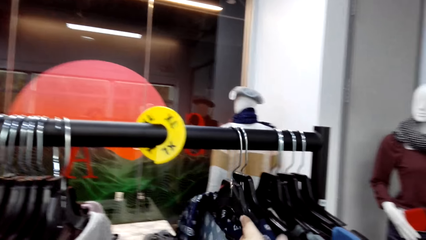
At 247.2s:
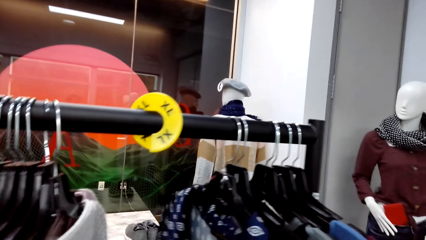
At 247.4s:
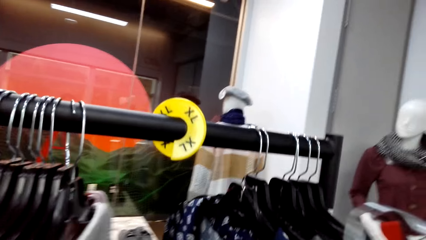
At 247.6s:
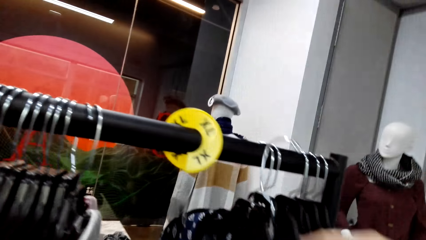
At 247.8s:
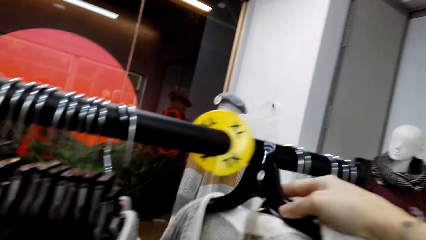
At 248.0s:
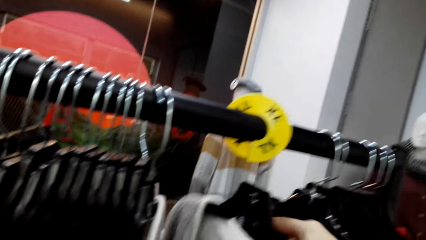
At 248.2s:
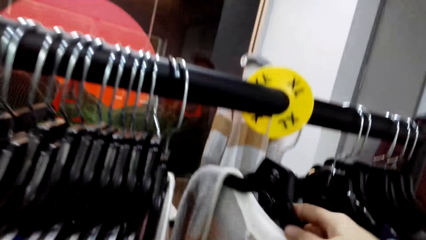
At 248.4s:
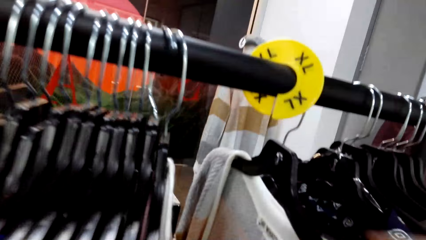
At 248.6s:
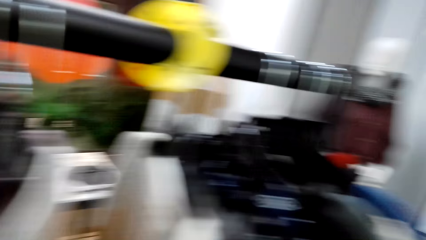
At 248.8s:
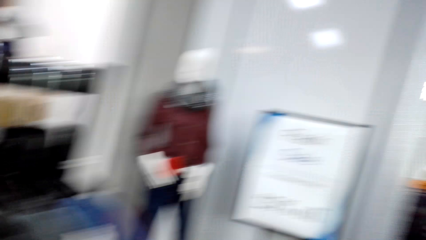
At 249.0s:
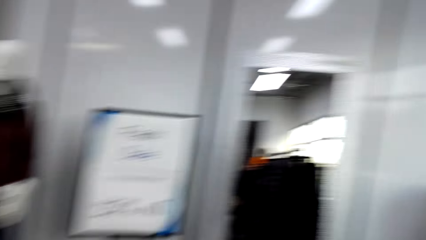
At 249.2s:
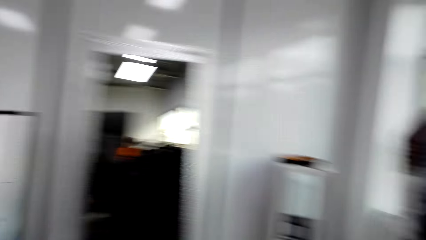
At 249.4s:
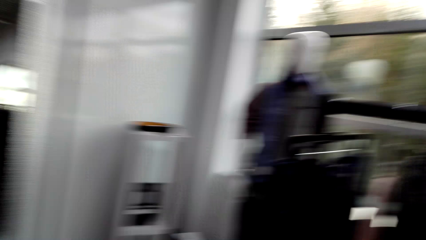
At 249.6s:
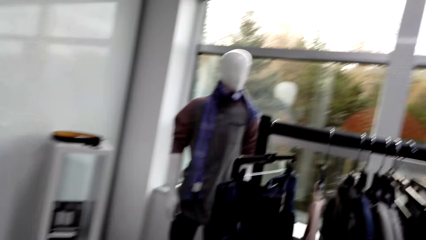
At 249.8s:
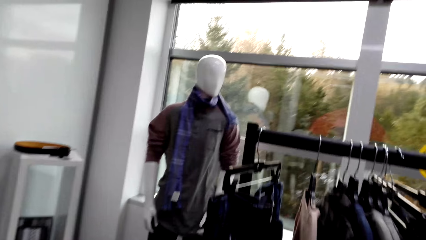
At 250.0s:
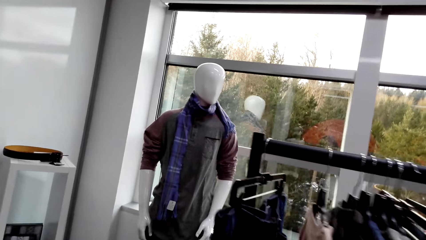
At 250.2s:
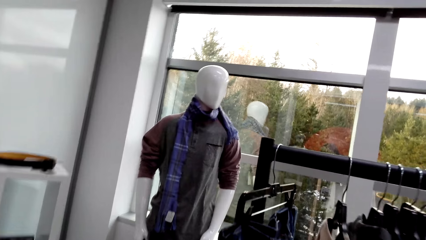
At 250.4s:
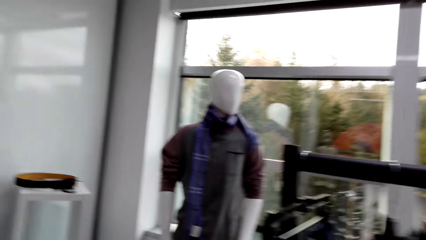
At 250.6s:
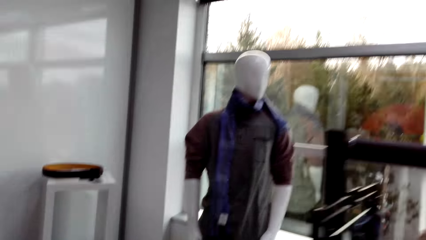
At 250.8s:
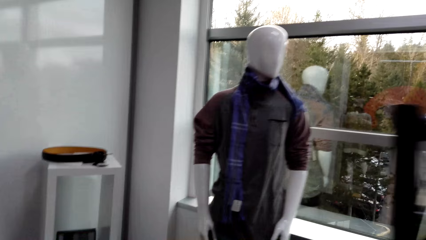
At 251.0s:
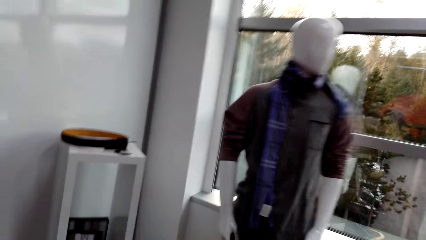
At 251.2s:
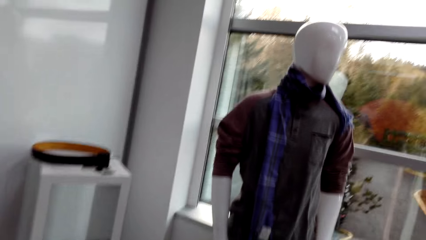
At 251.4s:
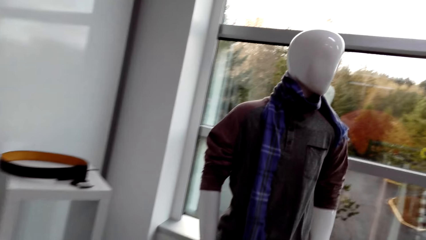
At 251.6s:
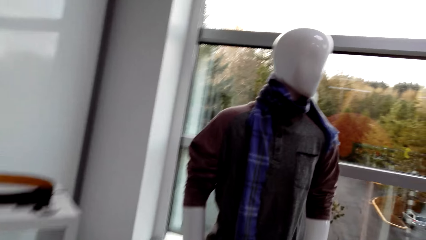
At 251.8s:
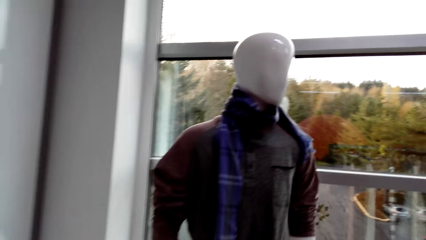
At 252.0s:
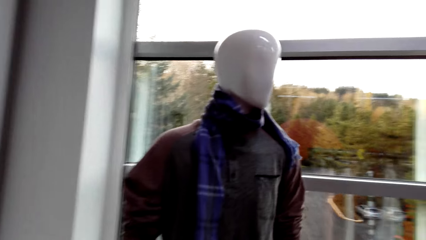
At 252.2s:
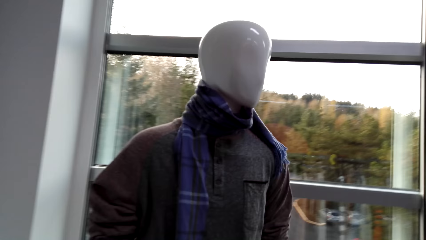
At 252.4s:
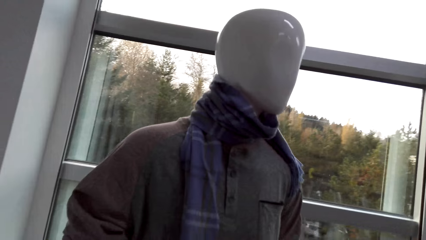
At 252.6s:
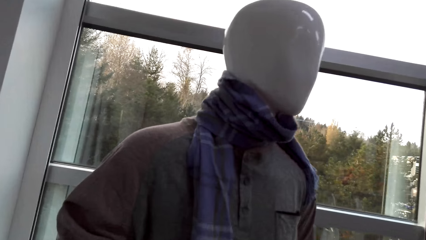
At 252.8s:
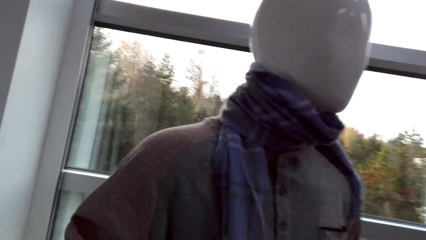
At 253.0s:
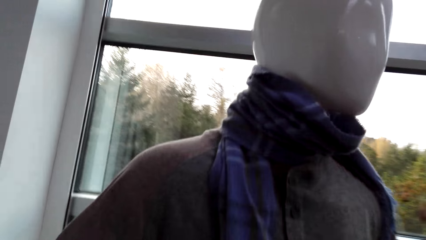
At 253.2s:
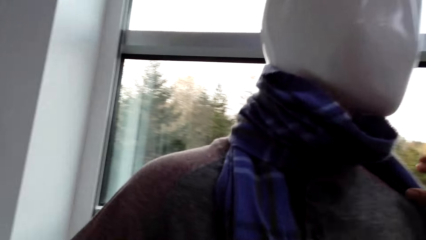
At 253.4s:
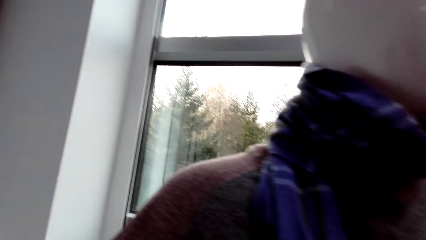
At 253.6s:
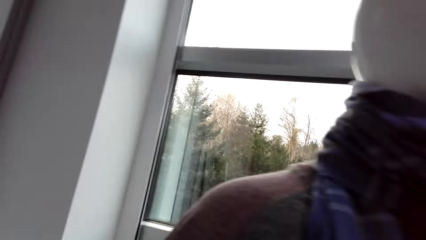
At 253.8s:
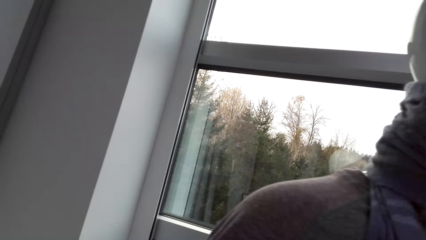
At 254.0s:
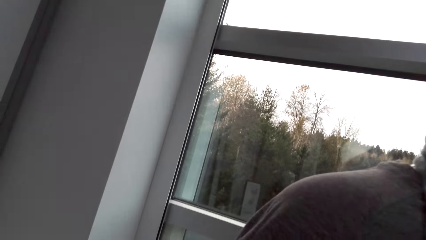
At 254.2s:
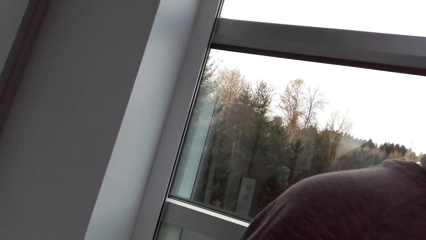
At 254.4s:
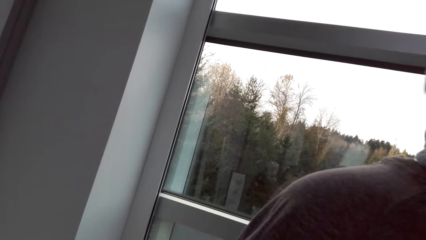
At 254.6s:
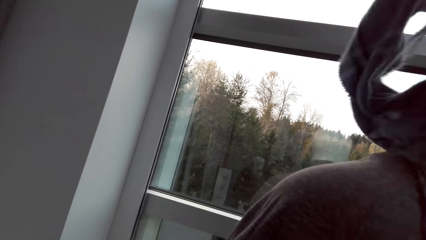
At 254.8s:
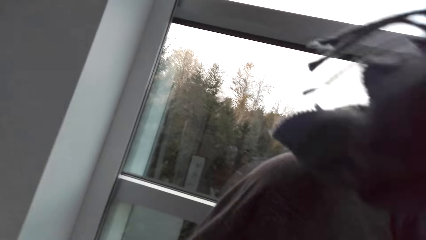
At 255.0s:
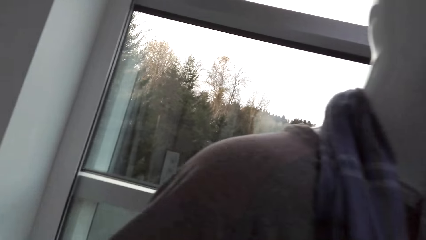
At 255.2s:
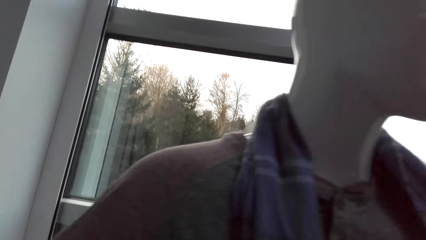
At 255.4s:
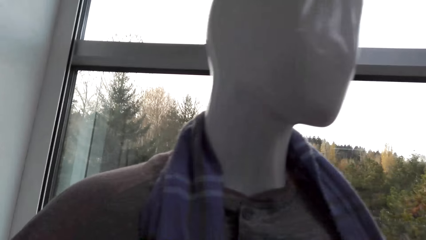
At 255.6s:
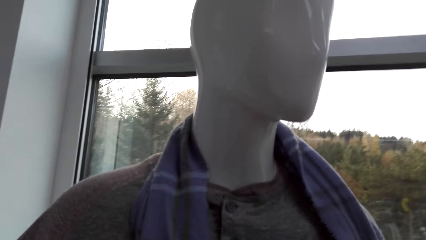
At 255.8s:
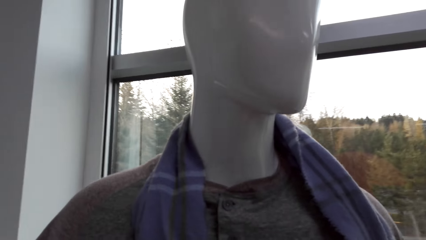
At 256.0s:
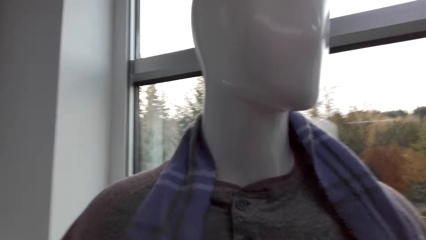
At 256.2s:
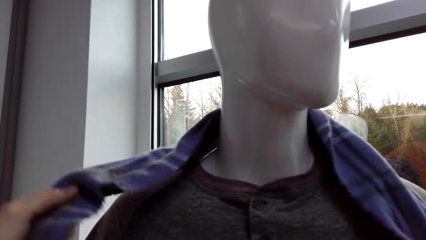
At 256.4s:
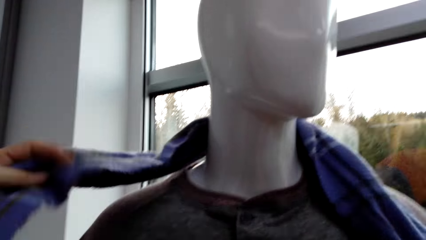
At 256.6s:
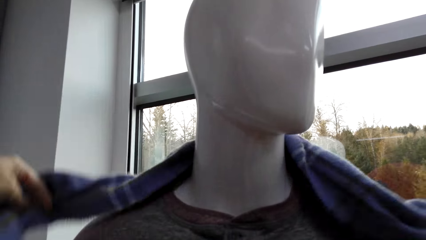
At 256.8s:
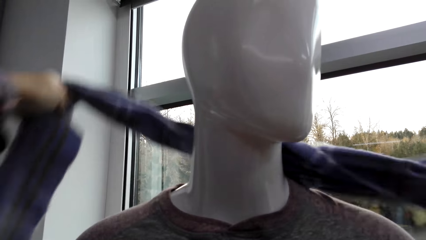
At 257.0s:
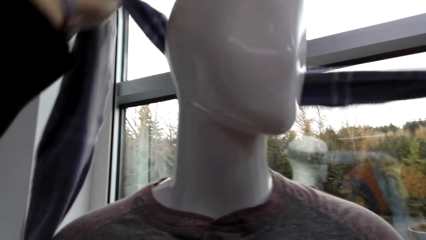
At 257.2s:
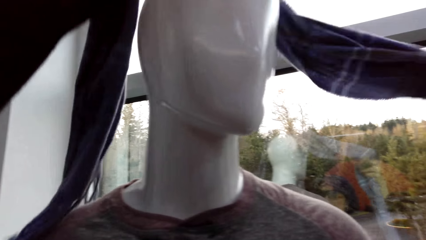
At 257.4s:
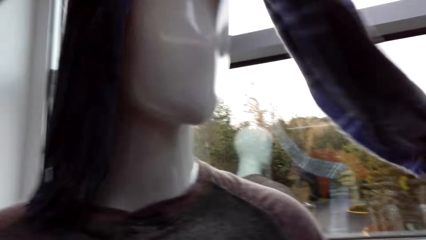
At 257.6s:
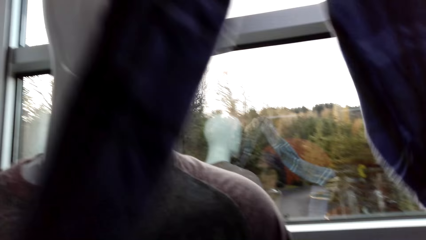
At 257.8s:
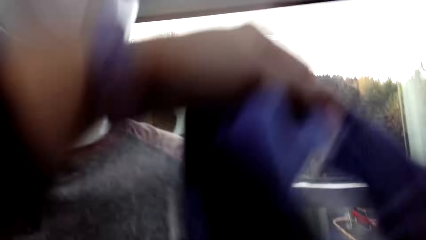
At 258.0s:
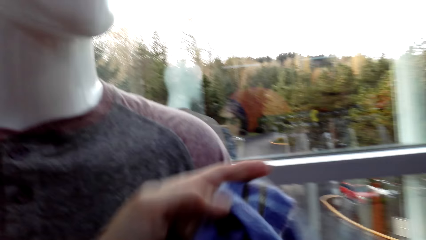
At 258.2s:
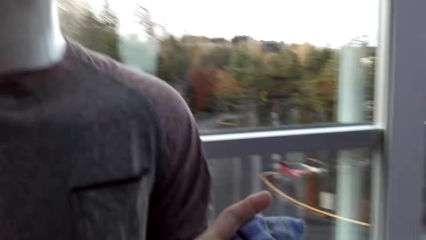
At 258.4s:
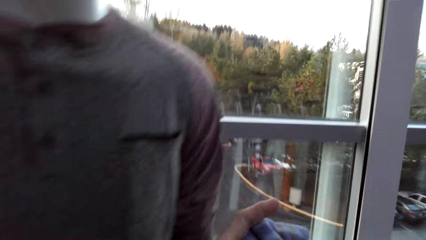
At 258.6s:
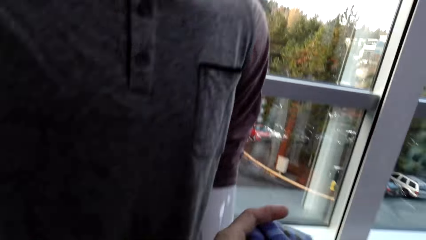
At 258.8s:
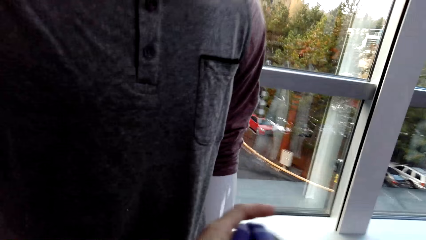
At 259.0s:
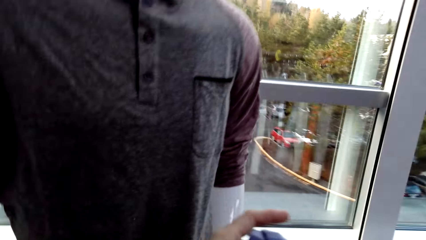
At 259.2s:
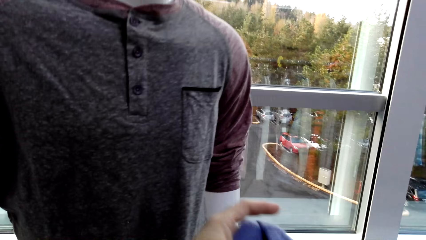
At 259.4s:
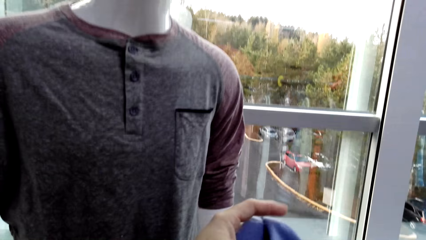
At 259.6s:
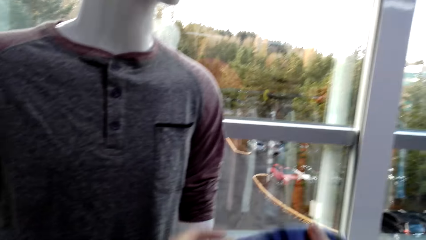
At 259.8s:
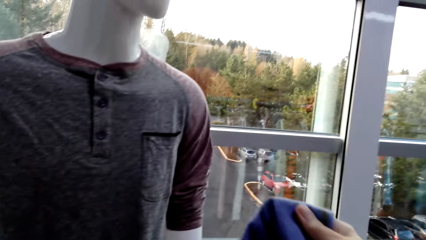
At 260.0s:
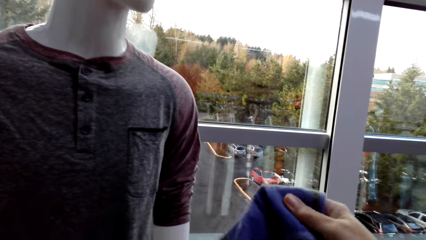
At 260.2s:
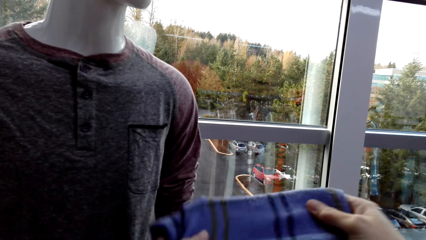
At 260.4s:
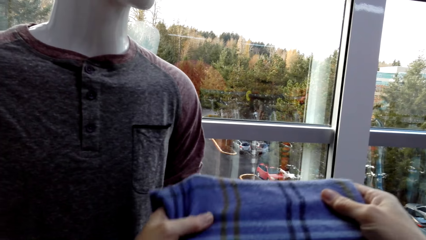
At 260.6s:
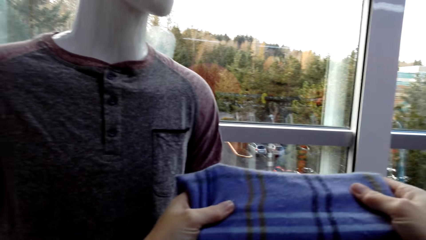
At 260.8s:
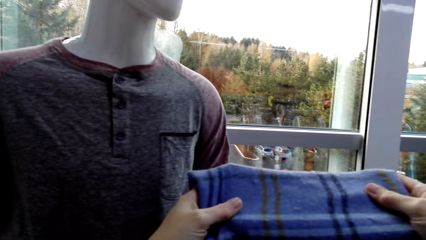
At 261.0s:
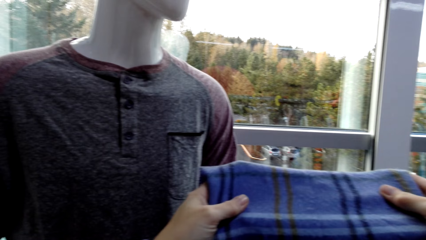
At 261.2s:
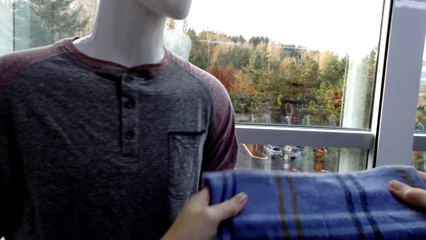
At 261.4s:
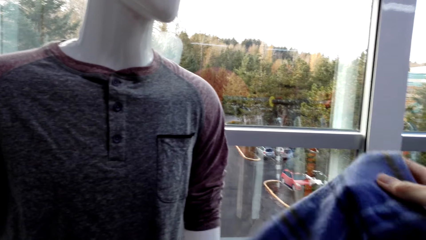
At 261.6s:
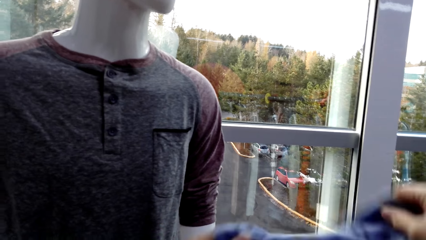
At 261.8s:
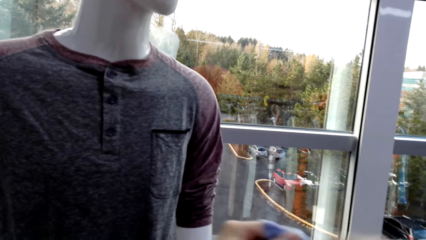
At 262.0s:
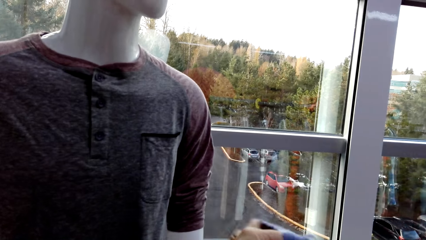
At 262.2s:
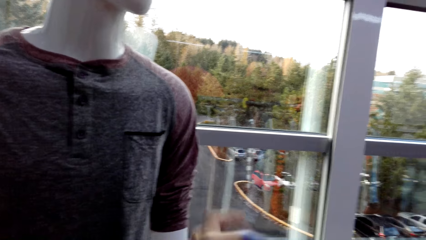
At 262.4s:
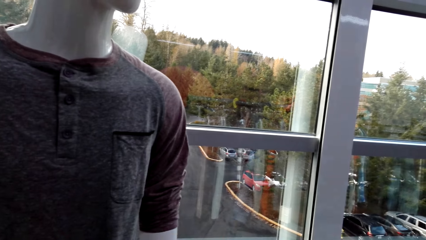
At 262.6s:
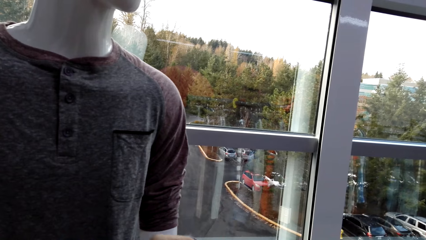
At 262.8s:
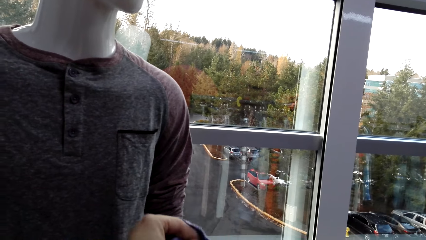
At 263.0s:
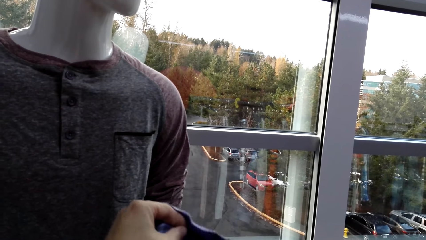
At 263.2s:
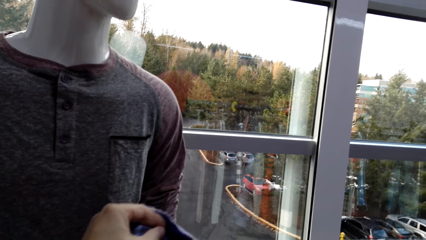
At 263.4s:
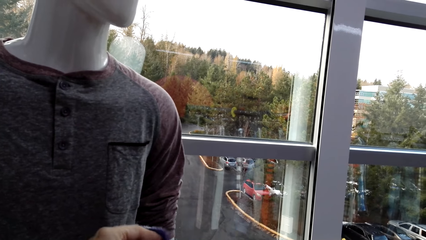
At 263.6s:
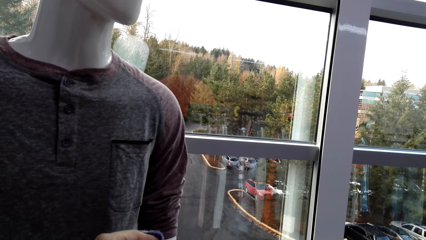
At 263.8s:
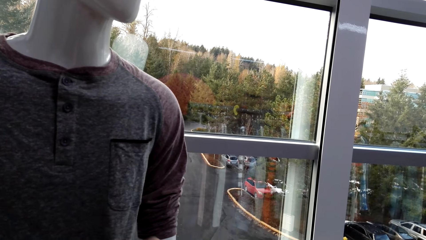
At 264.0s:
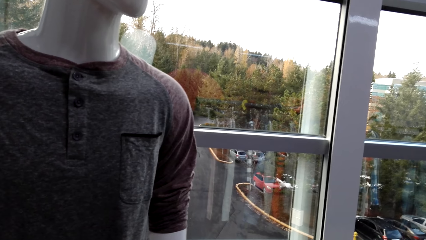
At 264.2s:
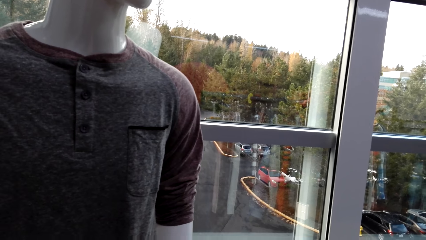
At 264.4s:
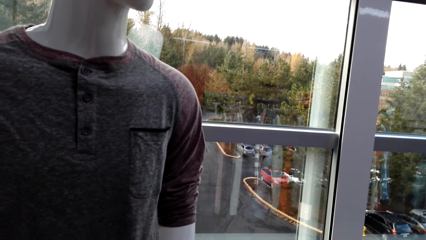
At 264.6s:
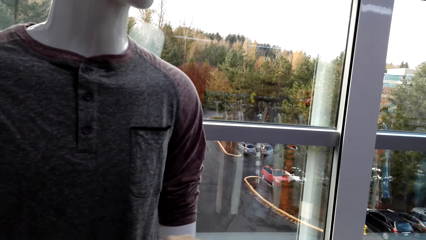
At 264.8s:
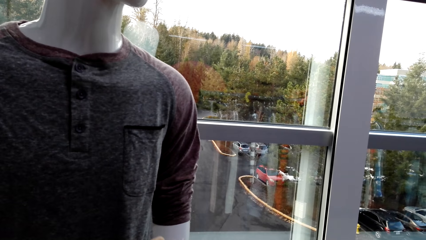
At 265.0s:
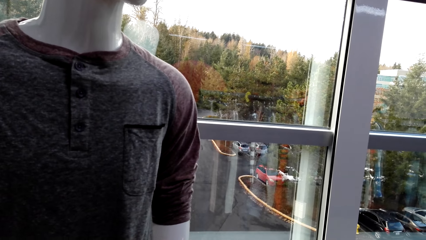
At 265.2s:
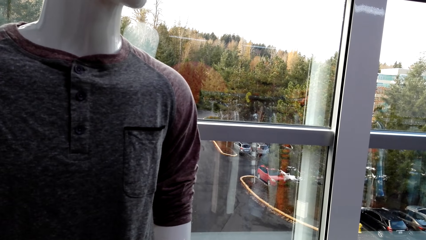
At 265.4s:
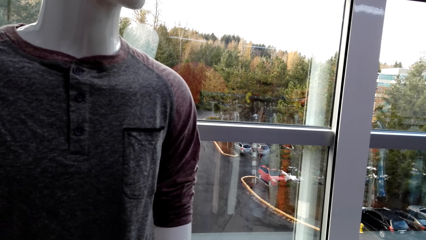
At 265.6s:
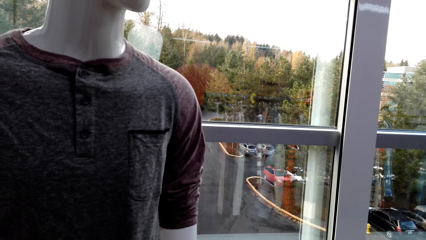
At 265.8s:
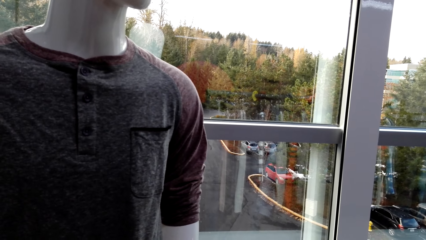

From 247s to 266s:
The camera wearer hangs a sweater. They walk around in the clothes shop. They pick up a scarf on a mannequin. They adjust the scarf. They look at the scarf.
